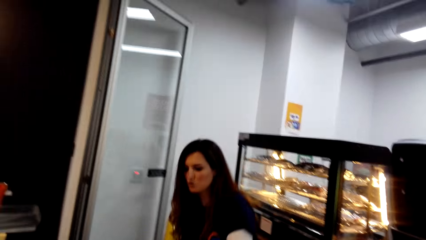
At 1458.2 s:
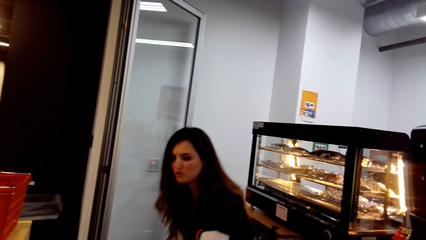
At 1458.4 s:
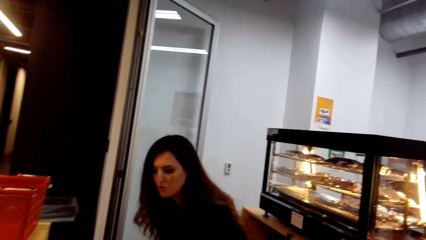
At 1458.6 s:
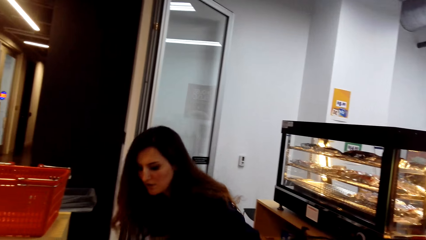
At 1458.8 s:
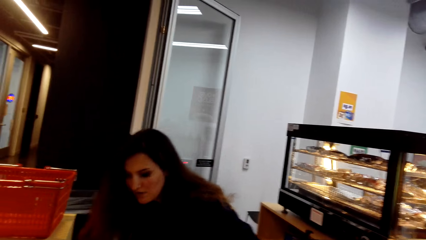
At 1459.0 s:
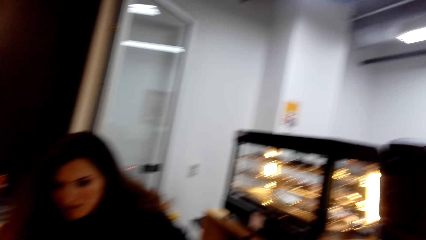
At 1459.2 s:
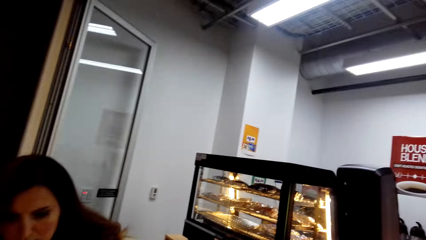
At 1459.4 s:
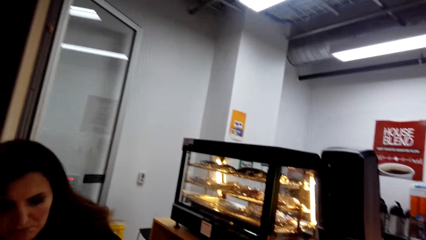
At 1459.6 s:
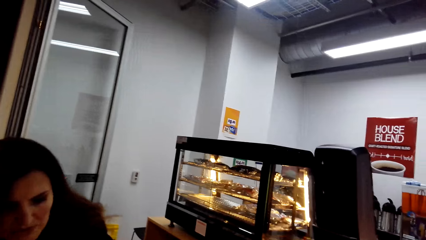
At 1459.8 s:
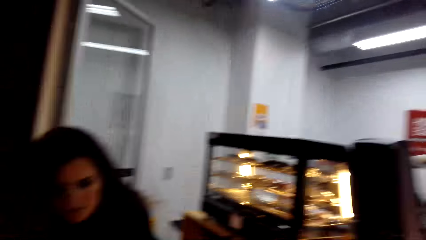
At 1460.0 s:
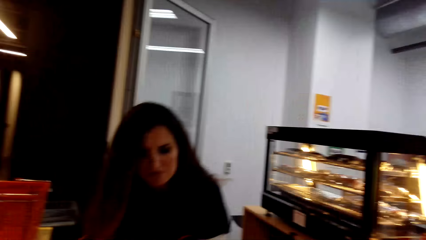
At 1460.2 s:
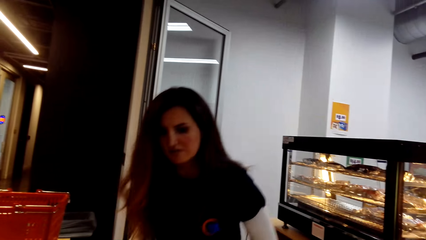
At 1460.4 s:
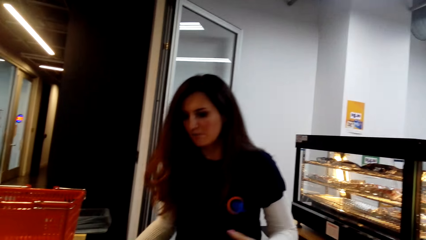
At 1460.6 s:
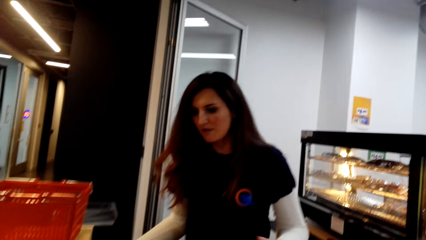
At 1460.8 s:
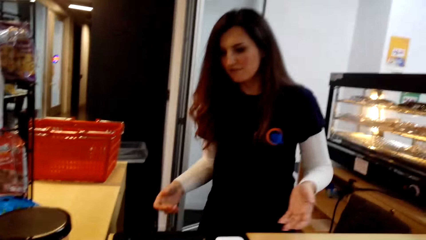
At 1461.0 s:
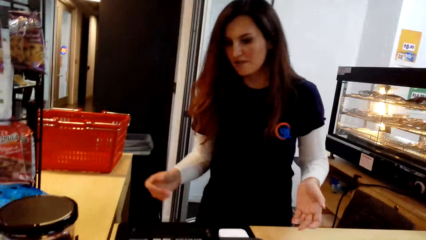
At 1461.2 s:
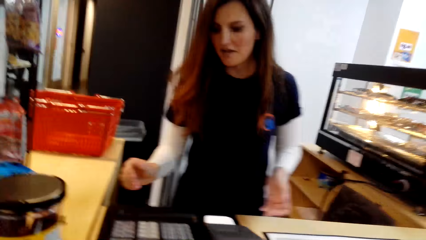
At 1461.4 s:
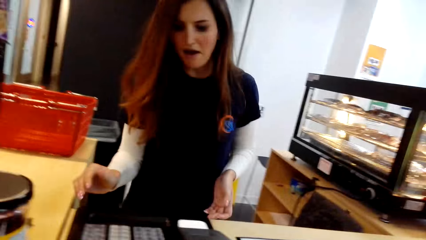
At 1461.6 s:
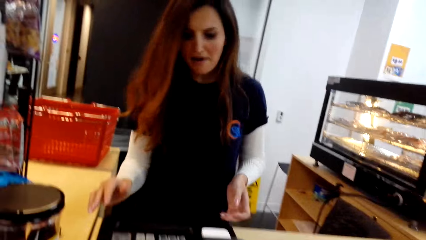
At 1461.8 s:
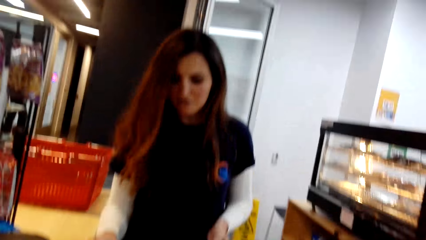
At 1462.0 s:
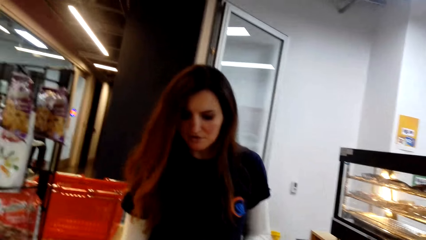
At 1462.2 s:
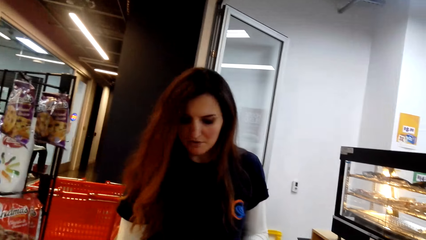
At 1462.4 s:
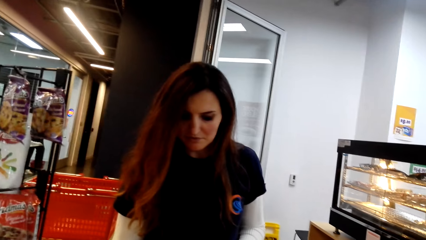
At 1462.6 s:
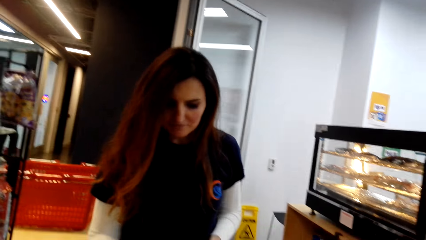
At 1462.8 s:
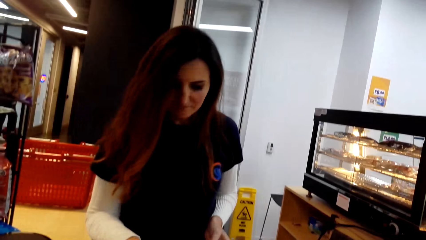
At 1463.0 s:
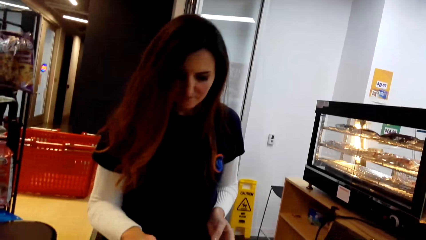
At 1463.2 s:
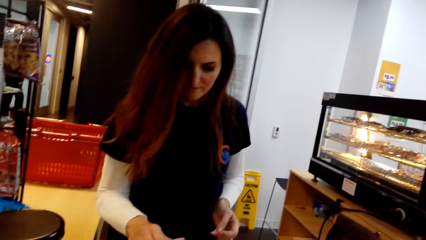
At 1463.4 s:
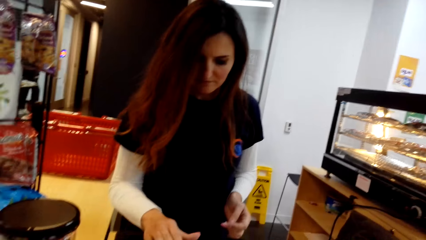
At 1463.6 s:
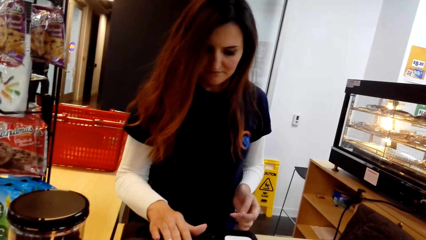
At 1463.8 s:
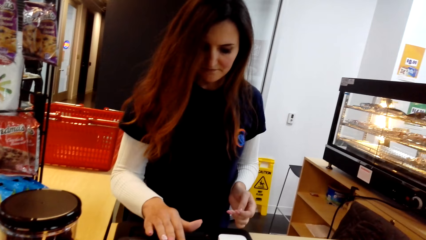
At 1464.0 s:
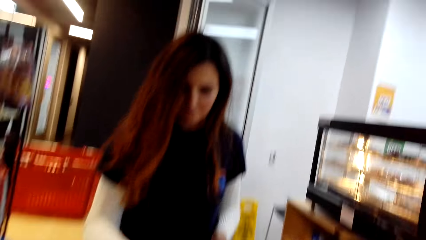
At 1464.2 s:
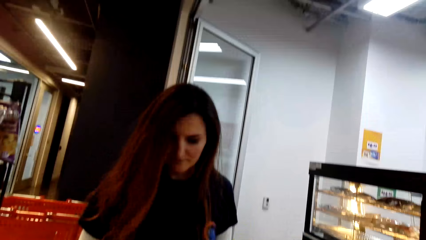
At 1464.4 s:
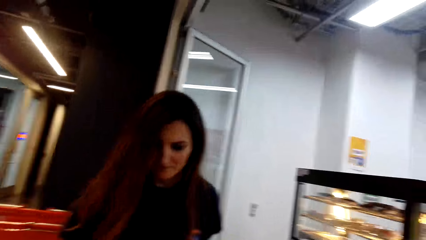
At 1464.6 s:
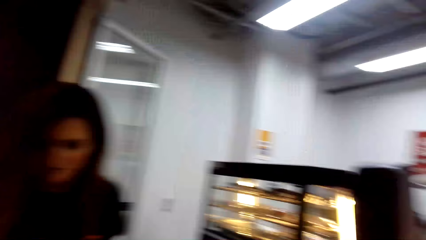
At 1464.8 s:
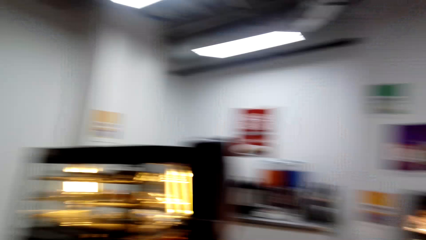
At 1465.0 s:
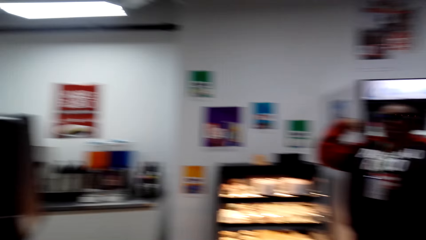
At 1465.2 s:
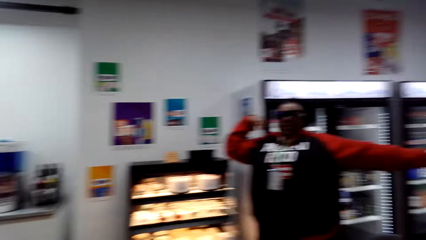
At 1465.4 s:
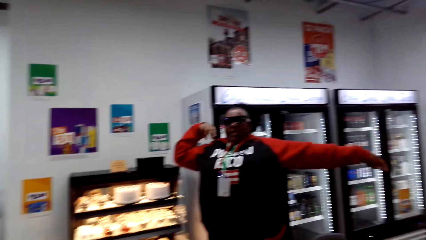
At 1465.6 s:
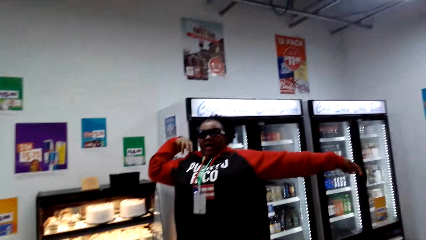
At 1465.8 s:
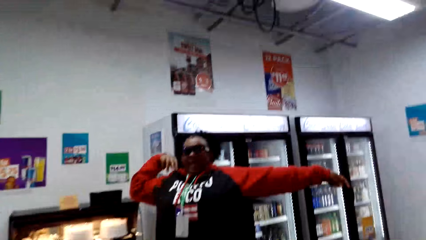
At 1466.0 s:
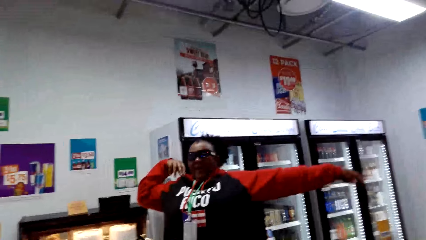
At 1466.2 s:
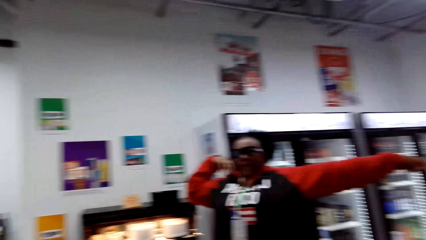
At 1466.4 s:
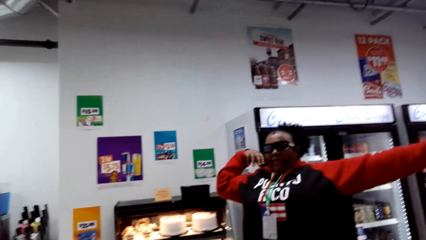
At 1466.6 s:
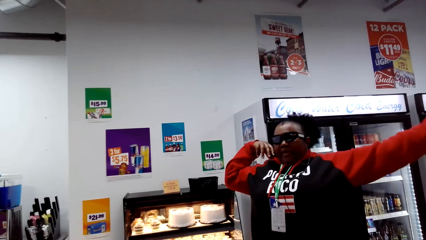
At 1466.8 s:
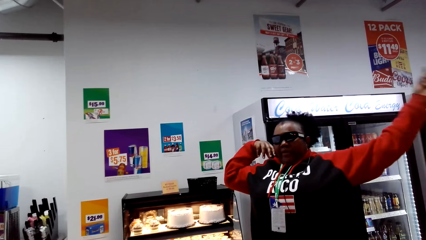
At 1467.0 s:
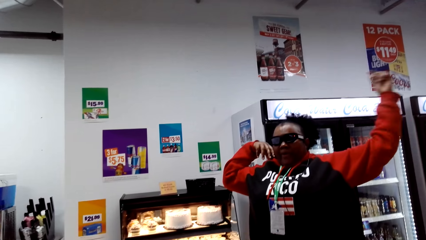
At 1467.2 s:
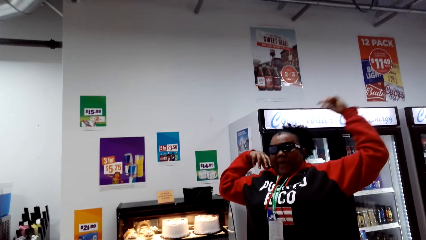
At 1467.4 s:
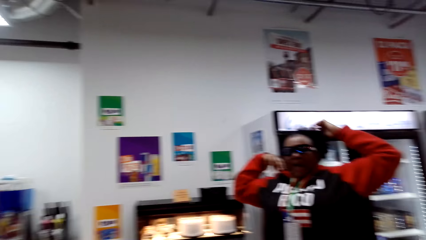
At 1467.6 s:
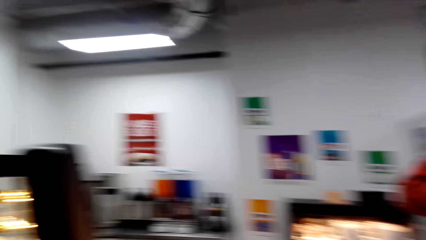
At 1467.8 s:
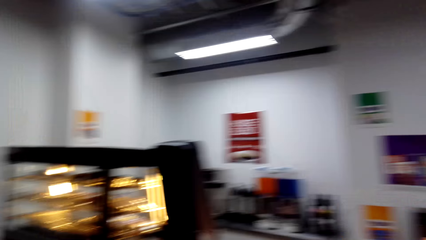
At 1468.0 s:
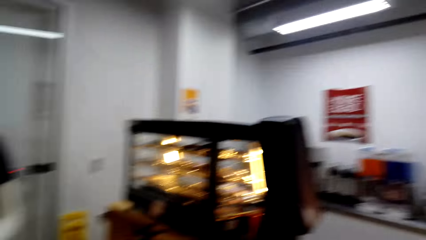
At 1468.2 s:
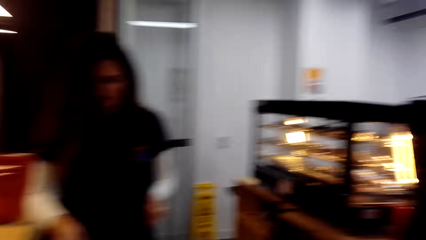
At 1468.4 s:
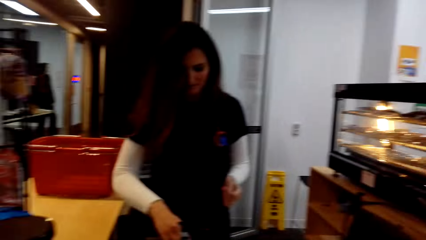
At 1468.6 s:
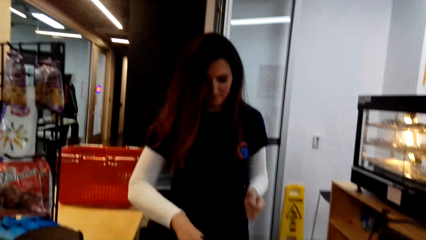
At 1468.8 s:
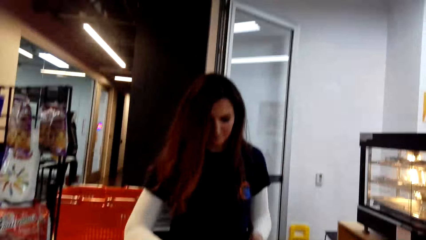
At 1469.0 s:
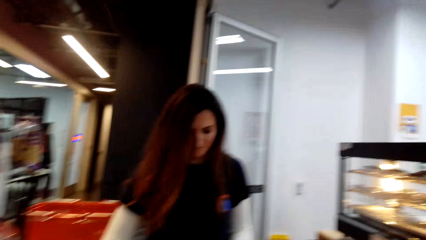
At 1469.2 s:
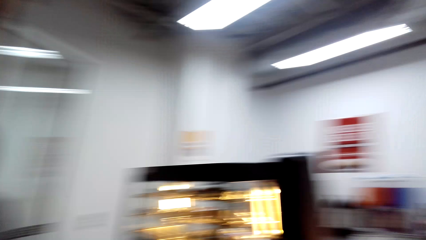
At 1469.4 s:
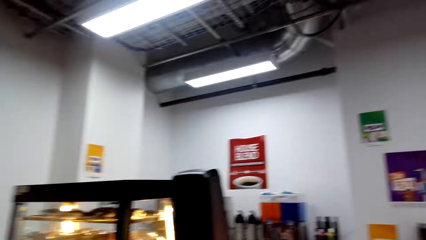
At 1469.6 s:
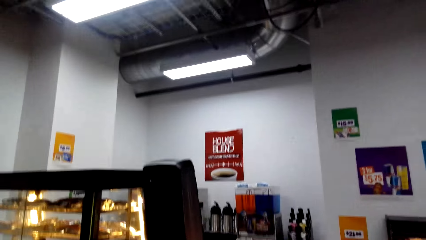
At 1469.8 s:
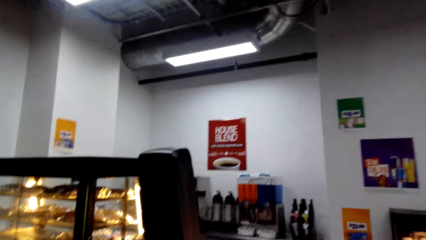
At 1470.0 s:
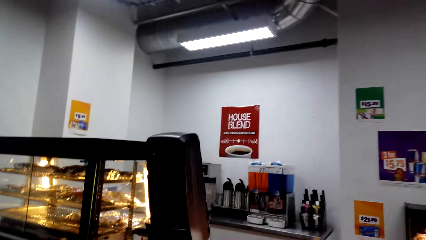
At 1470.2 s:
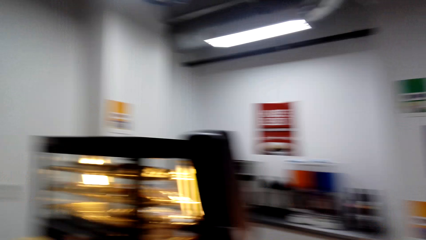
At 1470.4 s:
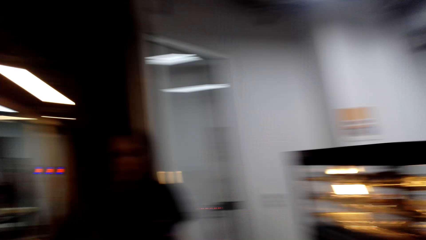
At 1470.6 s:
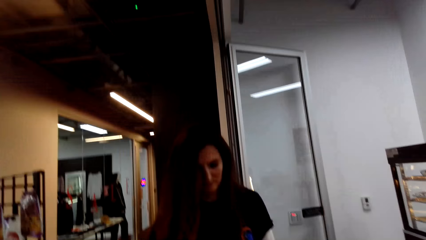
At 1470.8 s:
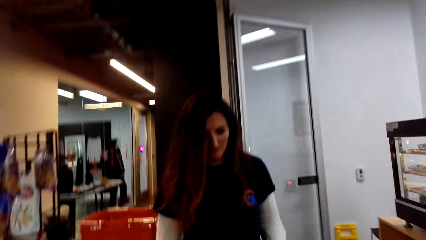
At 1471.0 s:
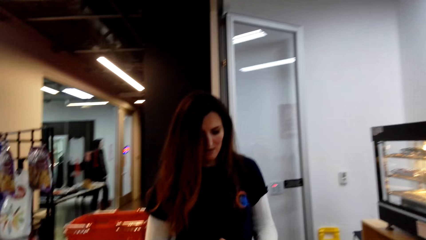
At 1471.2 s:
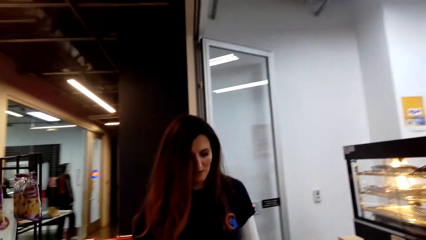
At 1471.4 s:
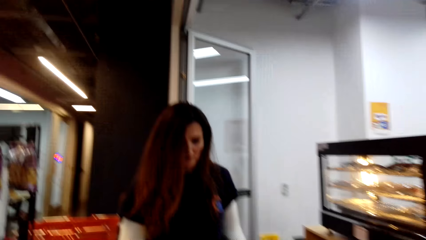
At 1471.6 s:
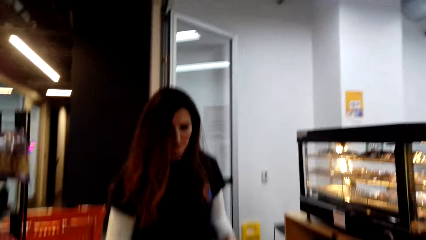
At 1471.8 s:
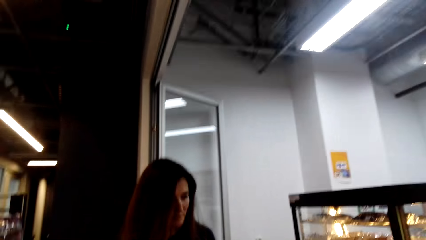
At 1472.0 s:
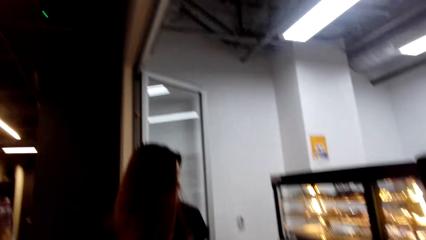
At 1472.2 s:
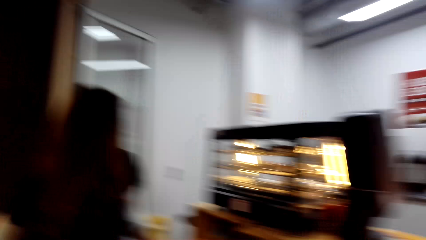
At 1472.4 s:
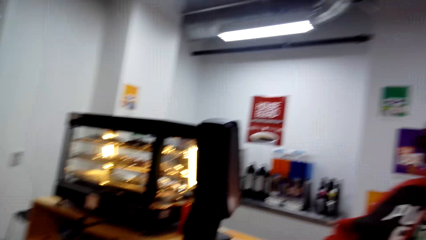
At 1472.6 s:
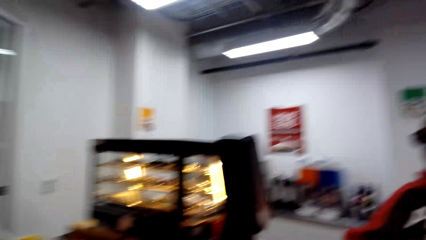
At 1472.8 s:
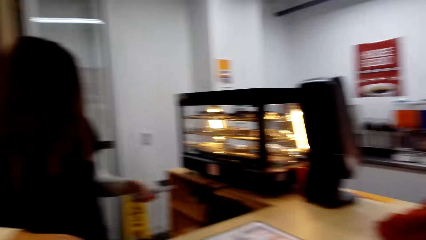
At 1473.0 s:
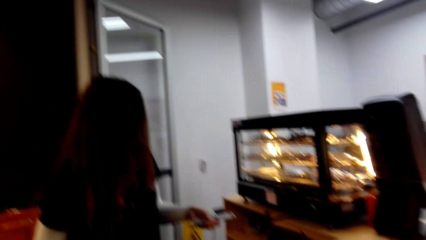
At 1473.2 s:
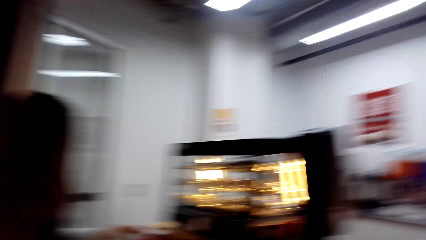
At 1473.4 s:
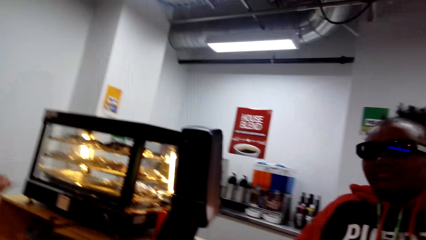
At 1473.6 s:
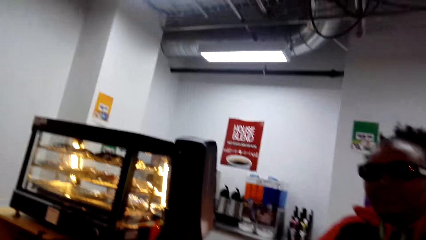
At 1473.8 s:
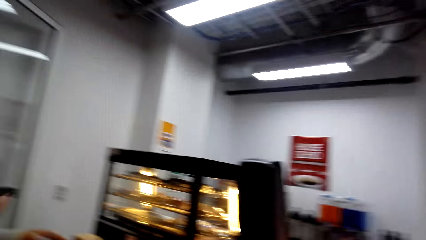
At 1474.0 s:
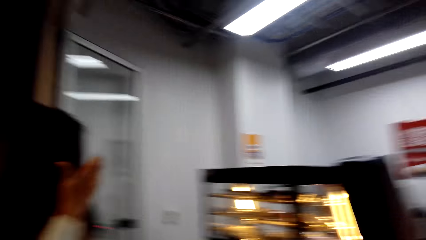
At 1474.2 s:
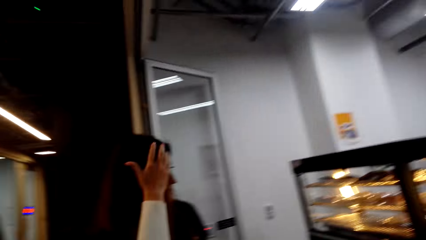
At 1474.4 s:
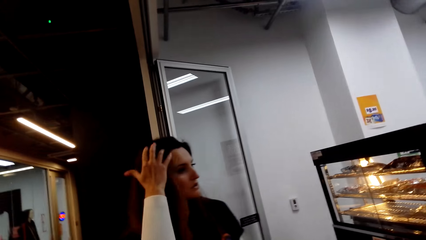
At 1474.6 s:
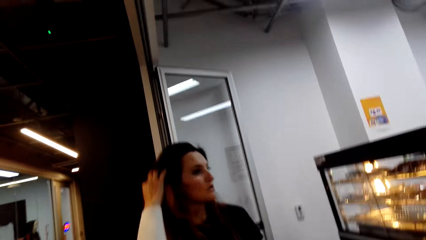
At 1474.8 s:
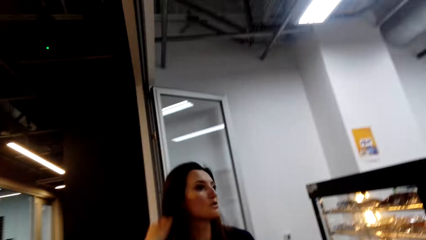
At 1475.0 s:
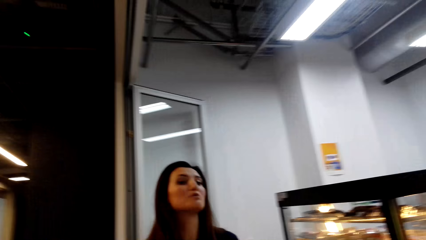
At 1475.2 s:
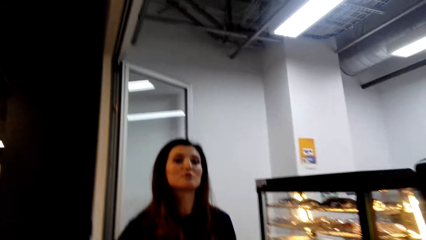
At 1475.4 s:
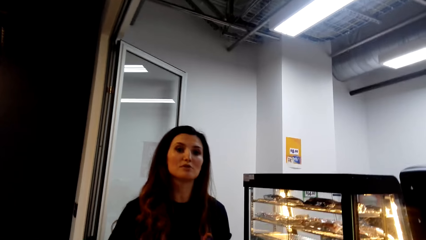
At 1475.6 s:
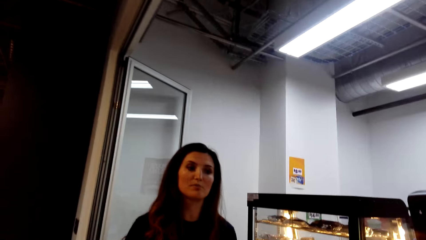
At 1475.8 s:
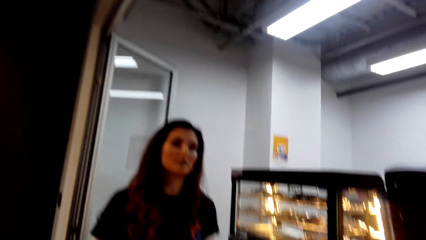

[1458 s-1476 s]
A cashier moves and stands. The camera wearer looks at a woman. The woman stretches her hand and lifts a hand. The camera wearer looks around. The cashier holds her hair.
